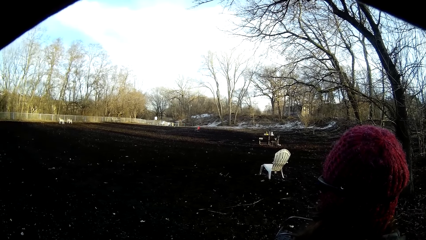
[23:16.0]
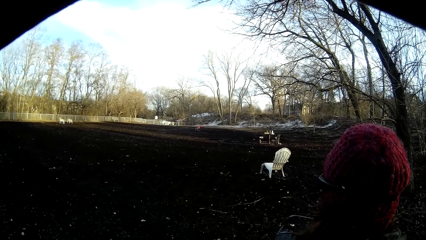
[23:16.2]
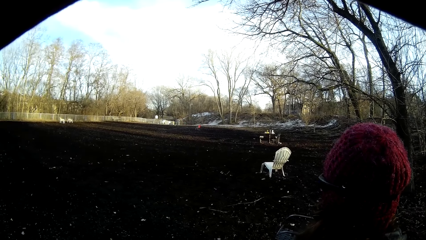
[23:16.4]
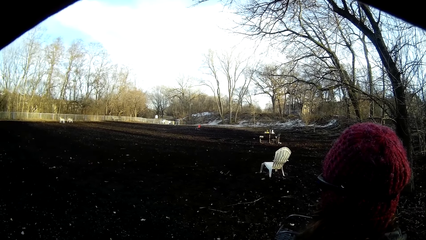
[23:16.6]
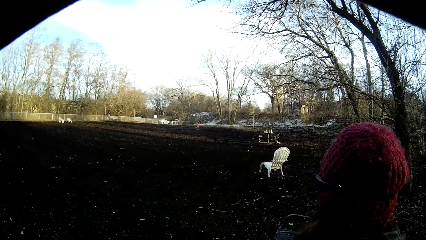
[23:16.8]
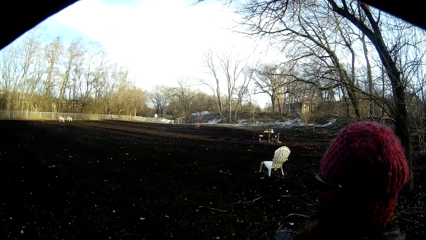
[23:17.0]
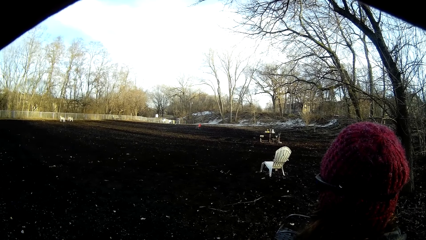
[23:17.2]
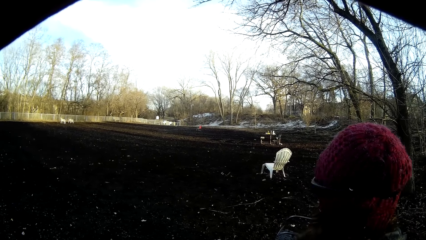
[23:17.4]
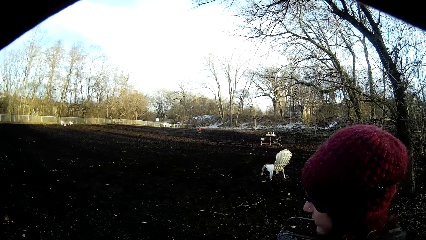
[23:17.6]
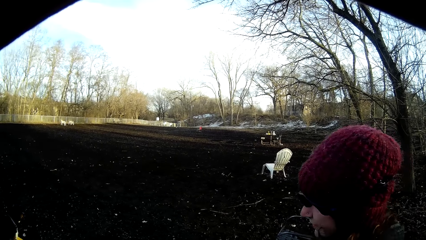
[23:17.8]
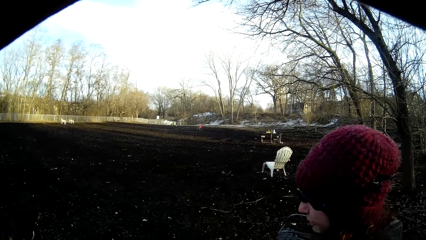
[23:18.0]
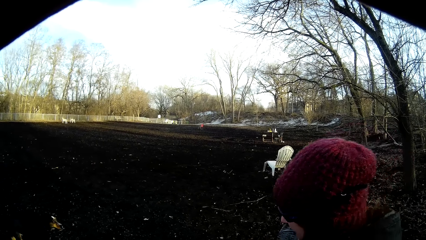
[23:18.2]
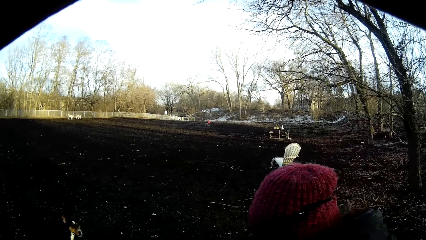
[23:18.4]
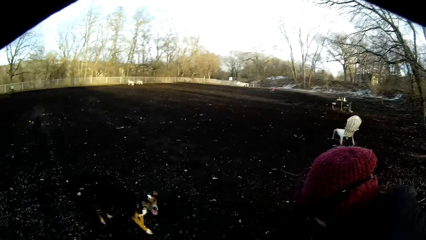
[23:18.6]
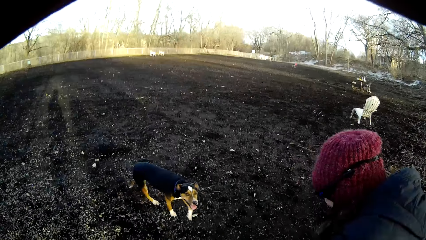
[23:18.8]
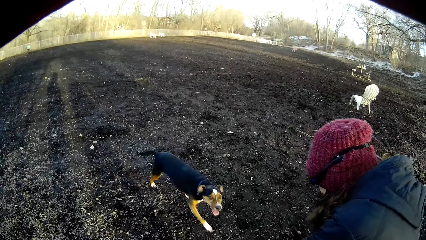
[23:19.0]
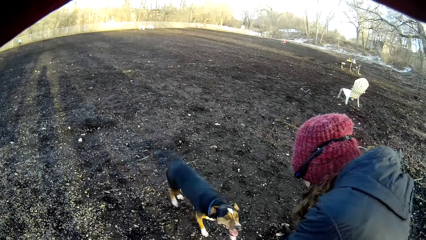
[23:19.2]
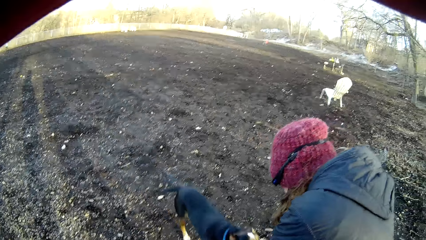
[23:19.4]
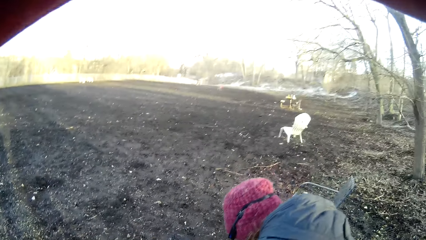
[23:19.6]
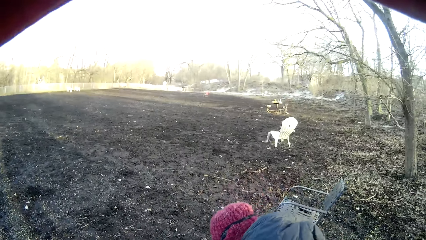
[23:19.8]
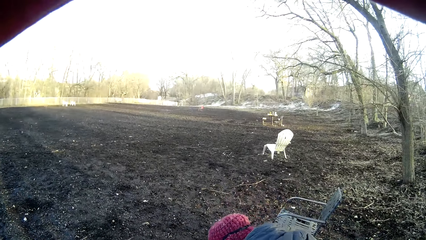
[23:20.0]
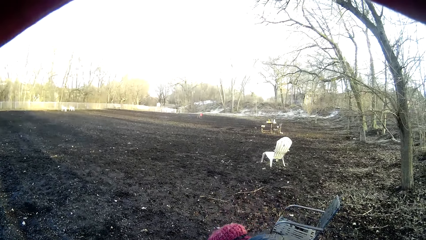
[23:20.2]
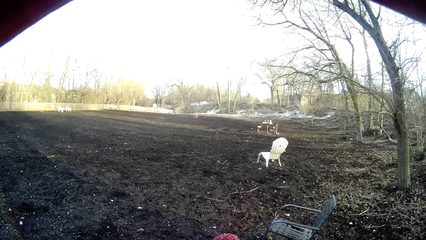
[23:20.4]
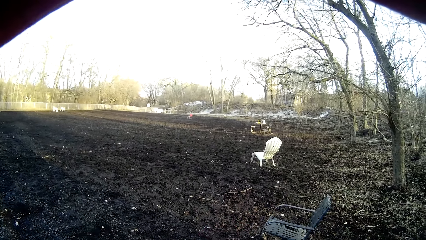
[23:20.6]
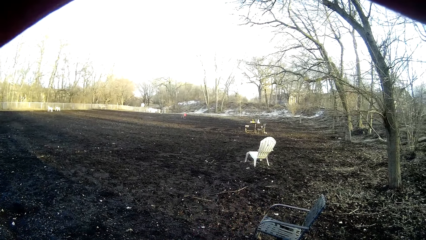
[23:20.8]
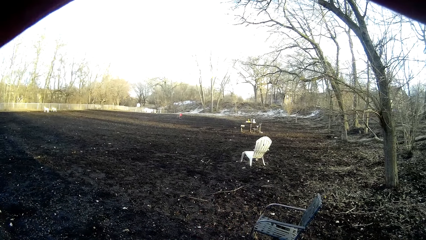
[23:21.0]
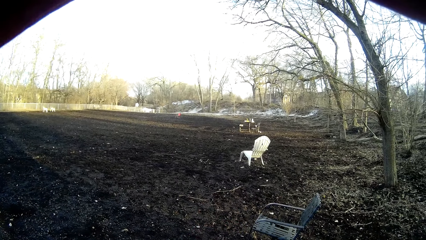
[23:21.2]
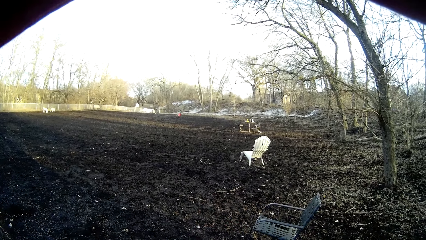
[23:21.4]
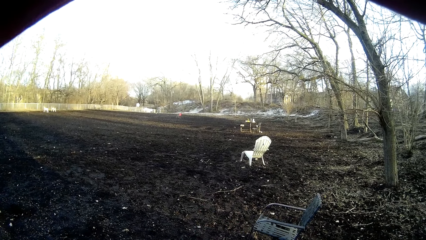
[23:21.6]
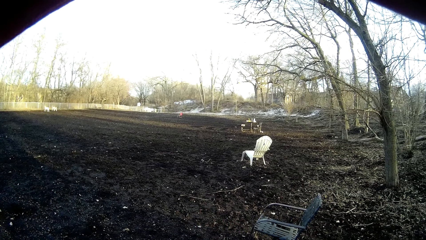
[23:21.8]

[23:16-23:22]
The camera wearer looks at the dog. They play with the dog.
